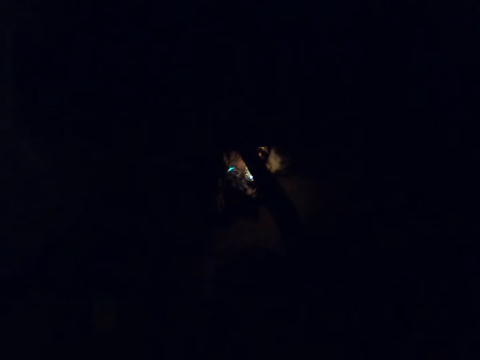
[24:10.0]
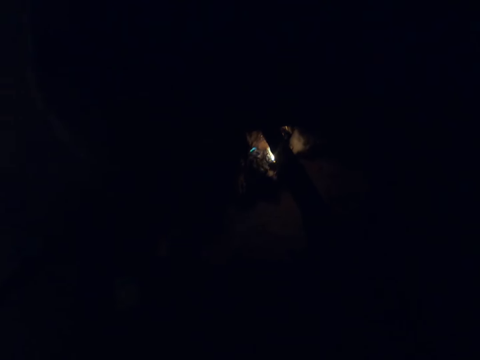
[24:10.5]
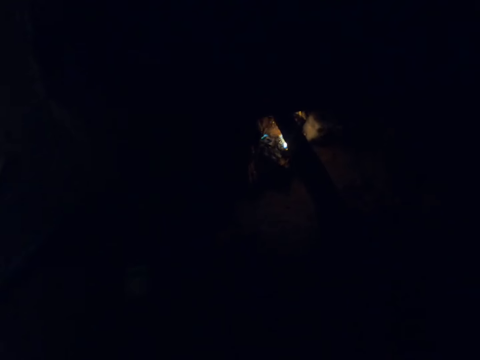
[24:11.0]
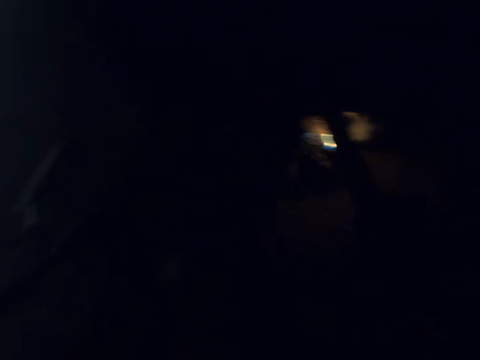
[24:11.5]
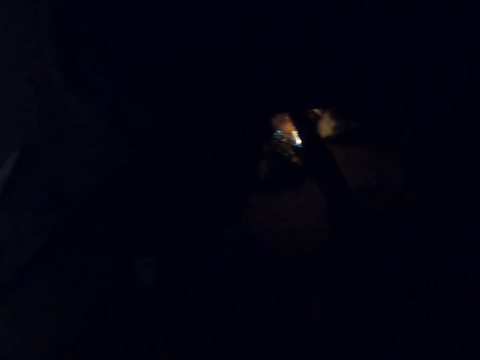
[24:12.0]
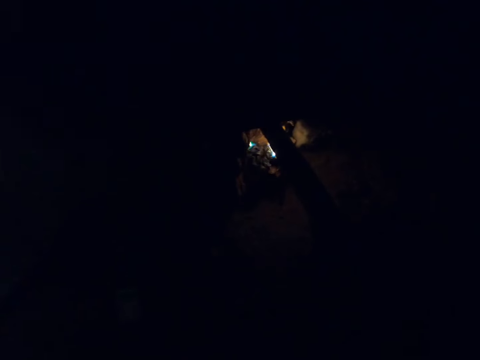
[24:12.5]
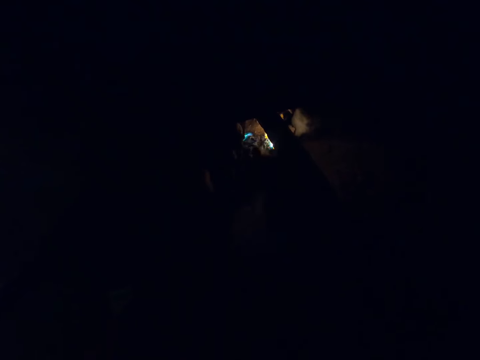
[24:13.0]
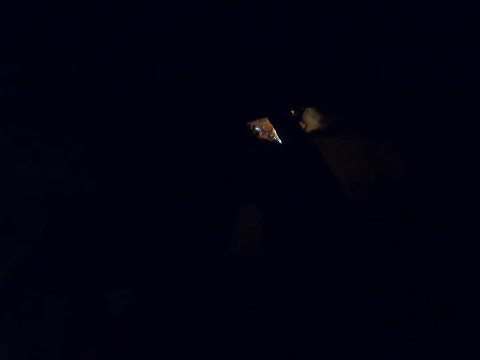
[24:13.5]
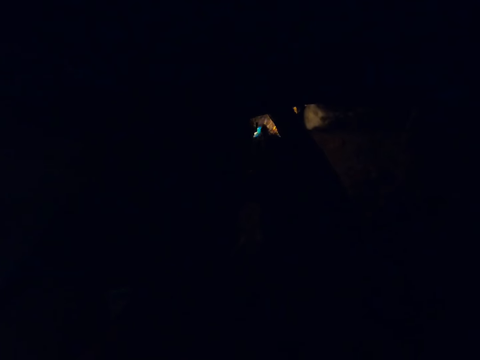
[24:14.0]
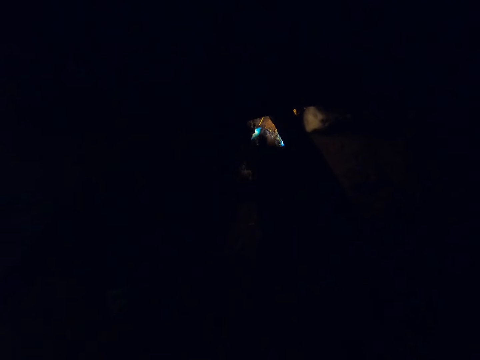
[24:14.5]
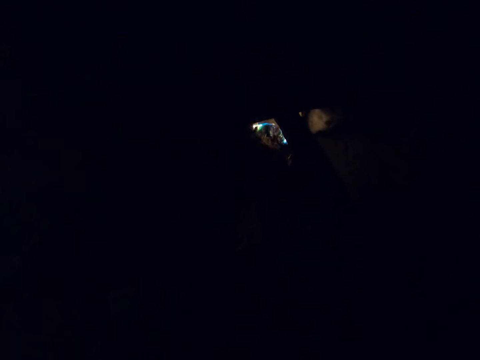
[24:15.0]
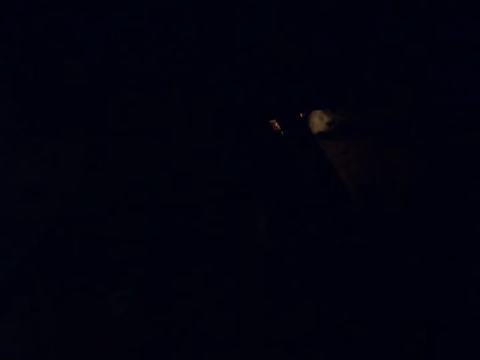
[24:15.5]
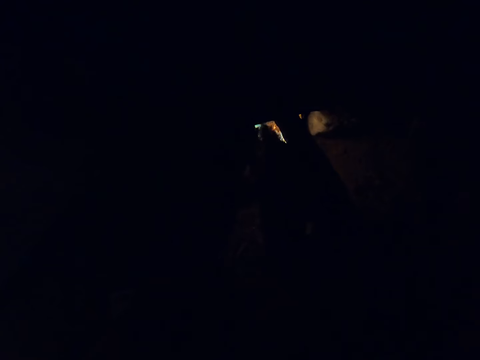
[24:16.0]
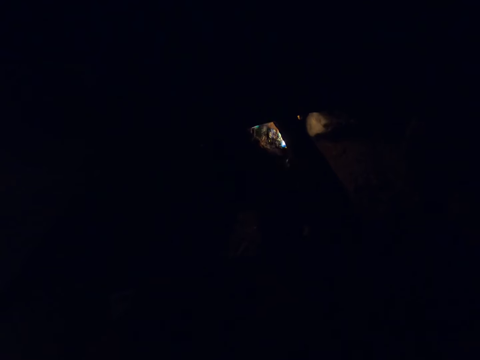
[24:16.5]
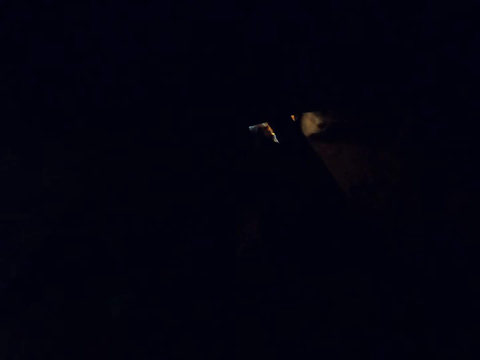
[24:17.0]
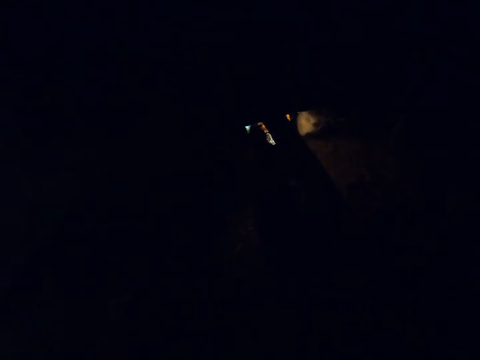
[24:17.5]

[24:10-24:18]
The camera wearer adjusts the burning paper into the fire with her right hand.

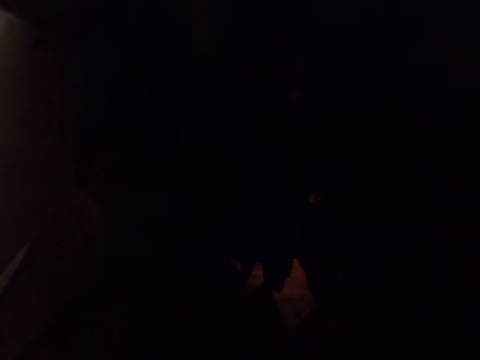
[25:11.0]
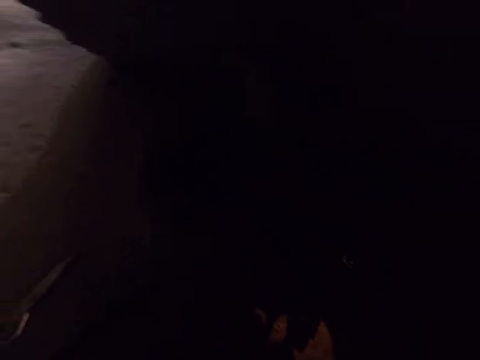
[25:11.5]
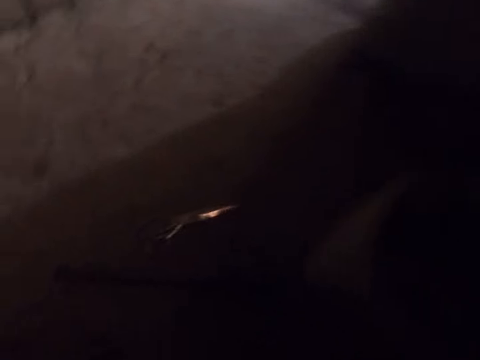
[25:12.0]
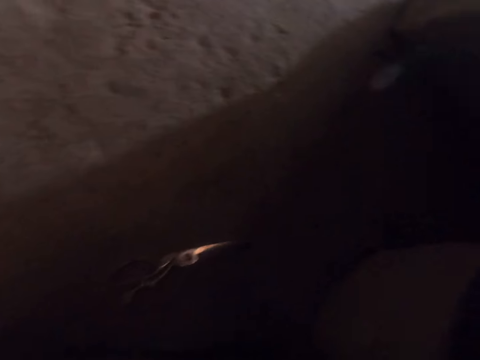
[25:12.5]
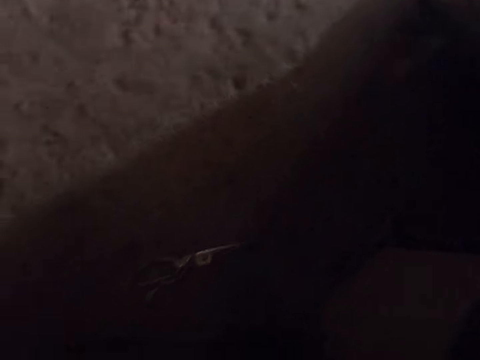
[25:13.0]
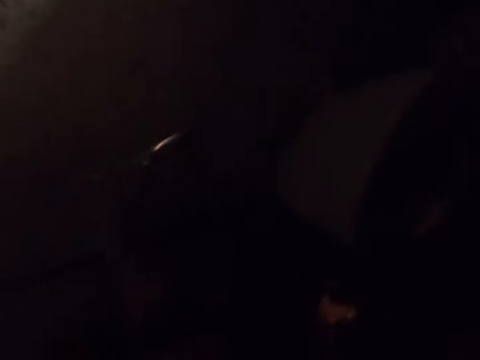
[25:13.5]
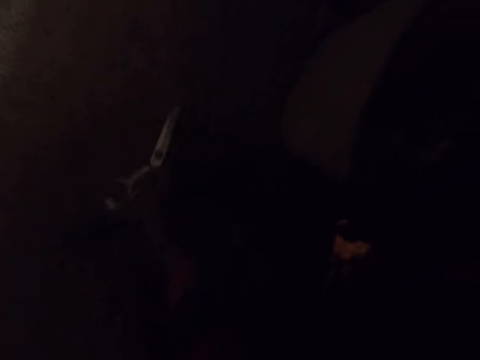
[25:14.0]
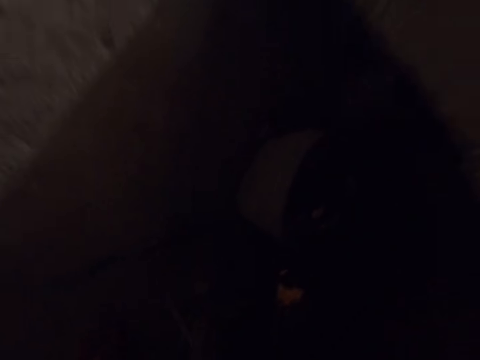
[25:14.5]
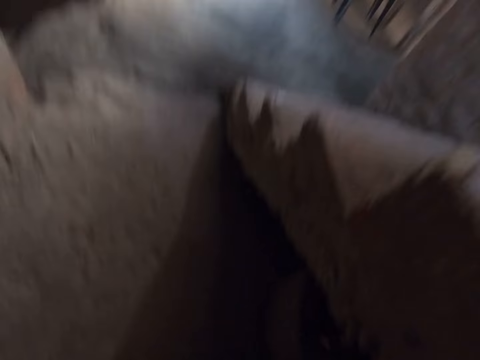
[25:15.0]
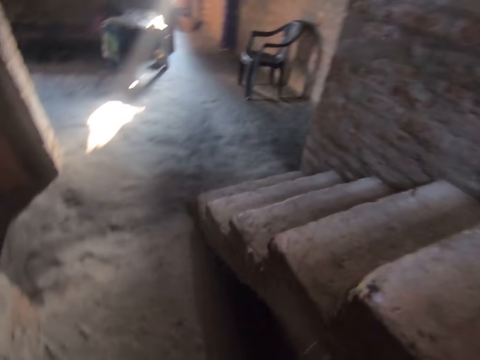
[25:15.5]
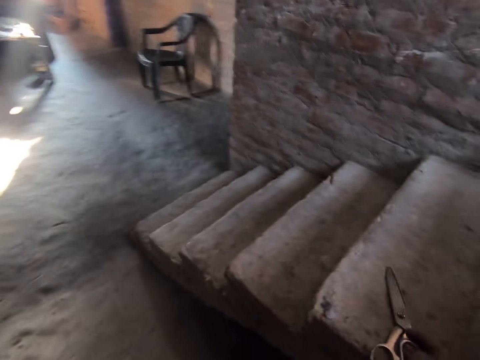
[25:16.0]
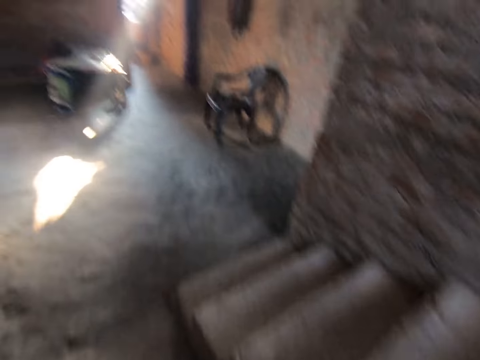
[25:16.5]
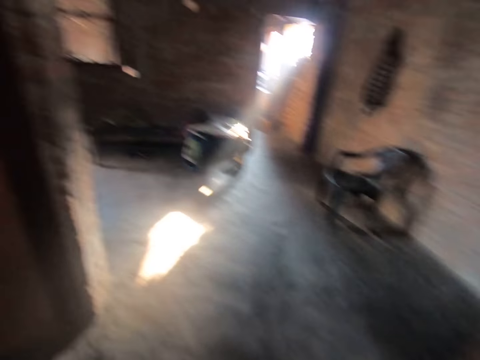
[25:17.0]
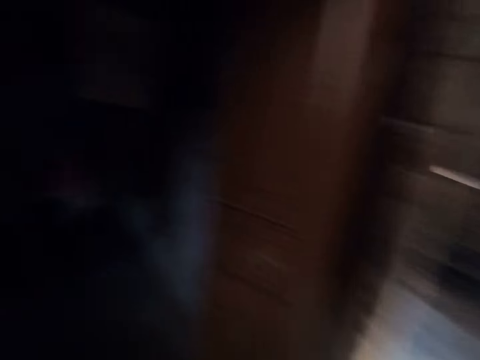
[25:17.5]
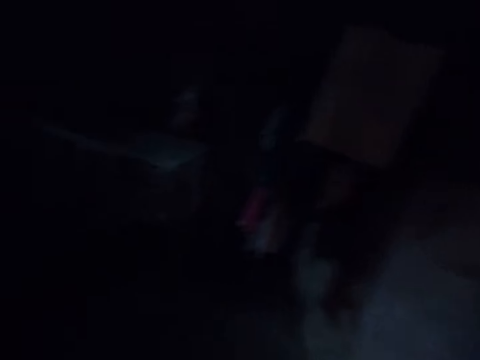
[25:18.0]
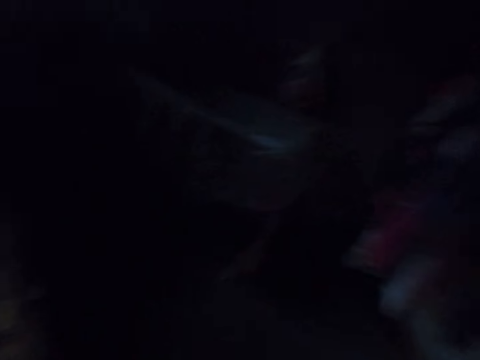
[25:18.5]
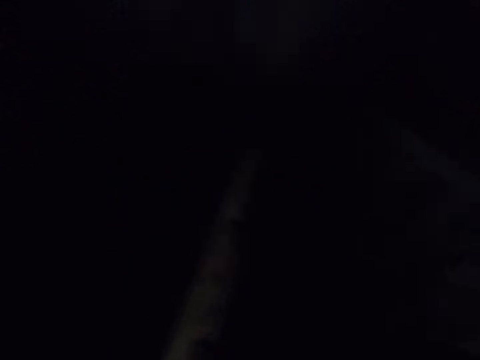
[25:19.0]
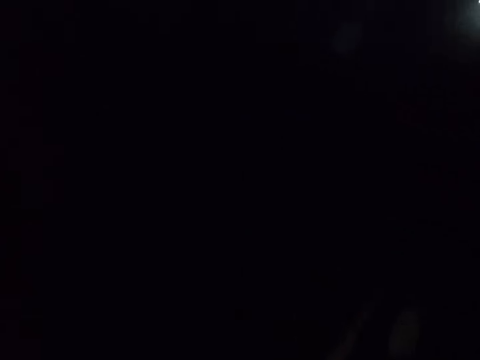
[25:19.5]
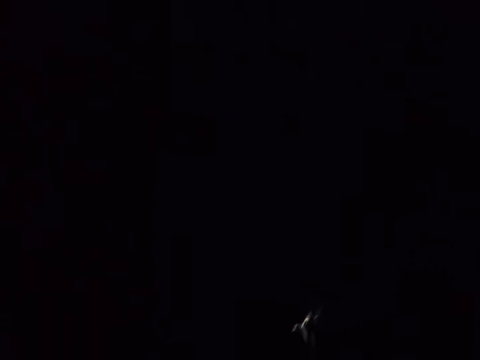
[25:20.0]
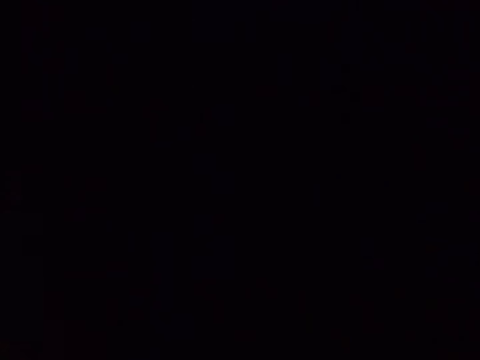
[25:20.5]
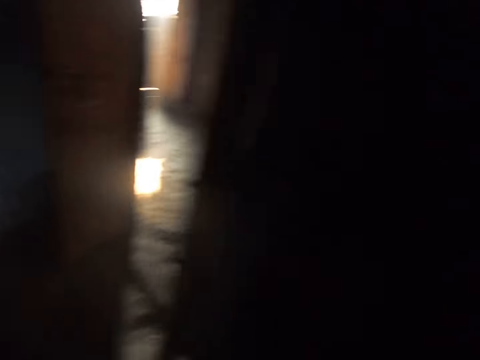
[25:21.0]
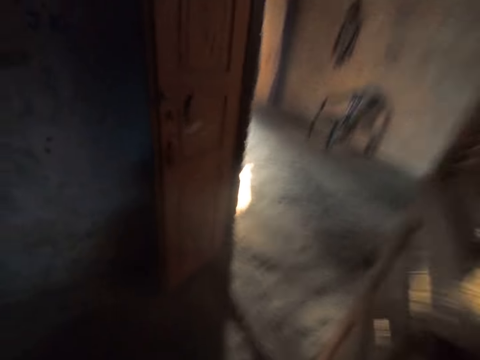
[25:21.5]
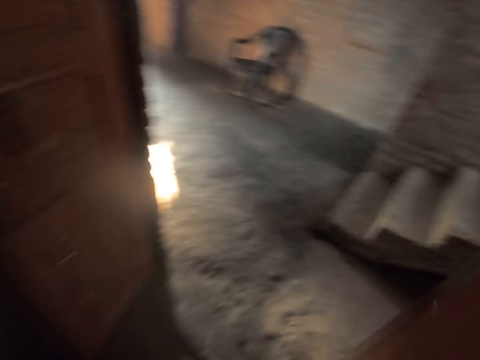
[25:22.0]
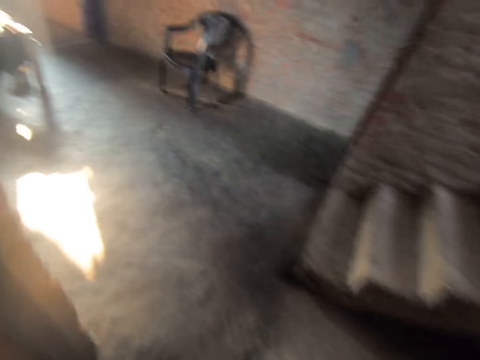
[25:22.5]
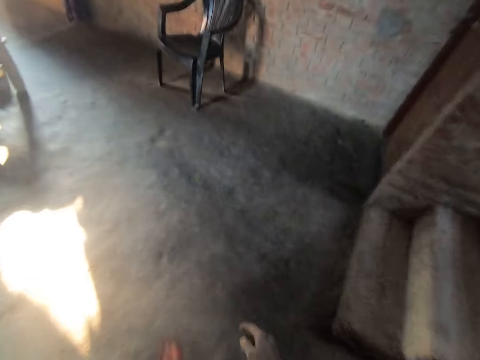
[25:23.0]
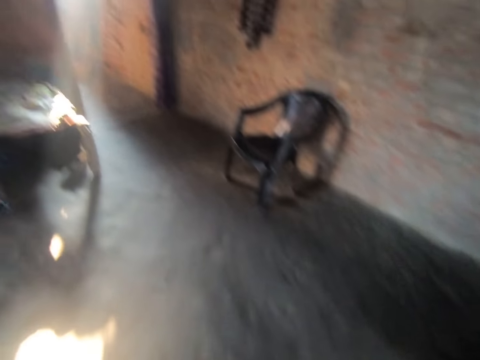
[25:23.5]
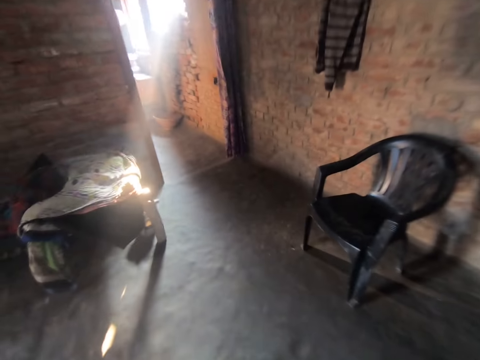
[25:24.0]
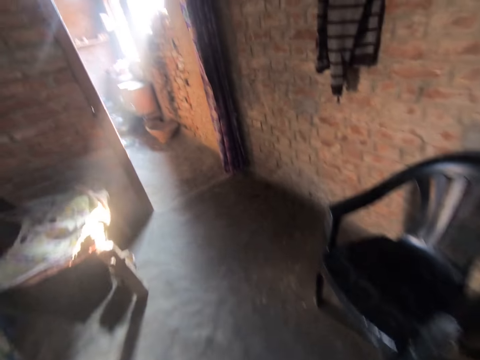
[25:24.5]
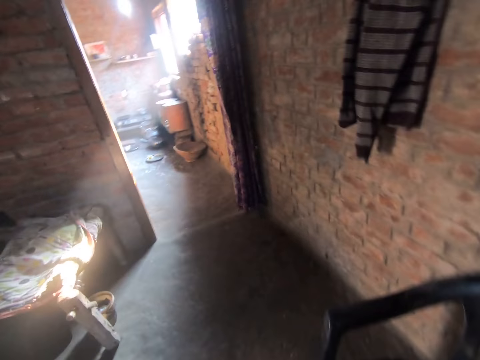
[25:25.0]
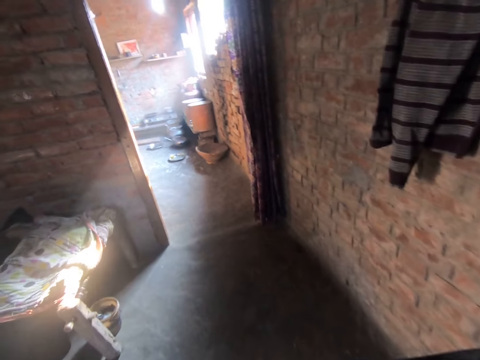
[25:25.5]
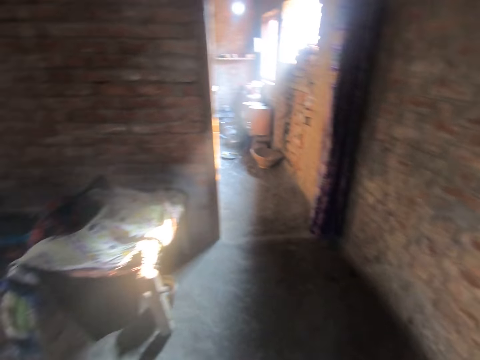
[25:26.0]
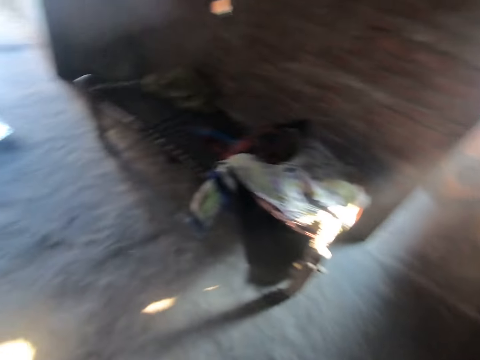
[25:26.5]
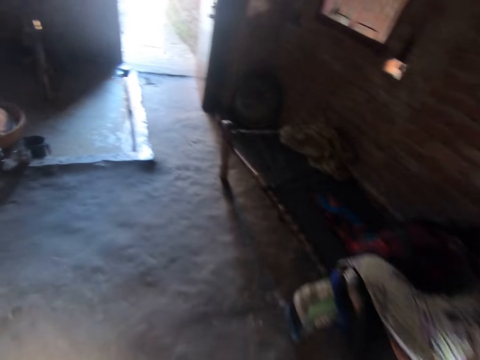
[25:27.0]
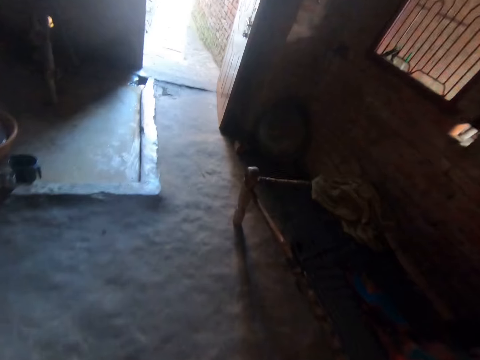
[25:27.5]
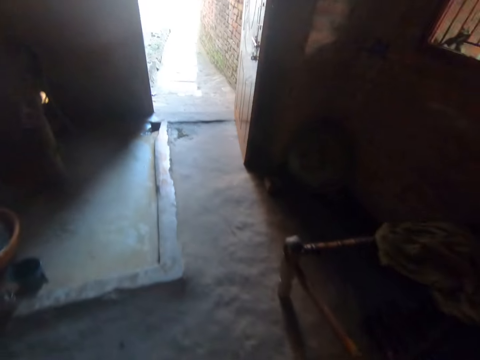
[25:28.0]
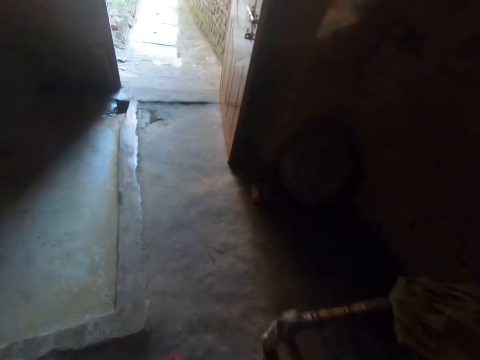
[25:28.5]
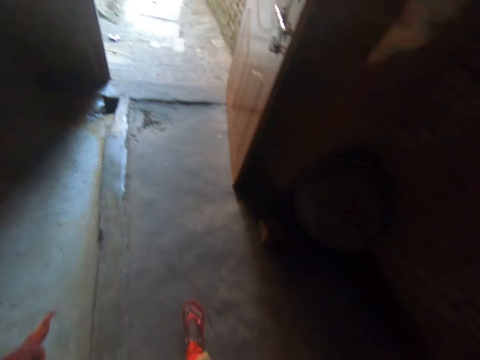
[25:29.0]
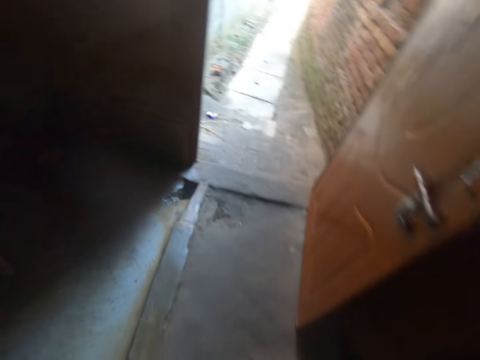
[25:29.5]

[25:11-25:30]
The camera wearer picks up the scissors from the floor with her right hand. She drops the scissors in her right hand on a staircase. She walks towards a tap. She sings.
